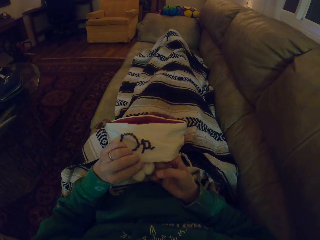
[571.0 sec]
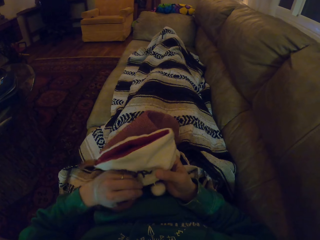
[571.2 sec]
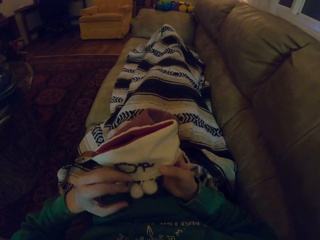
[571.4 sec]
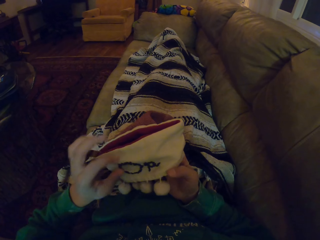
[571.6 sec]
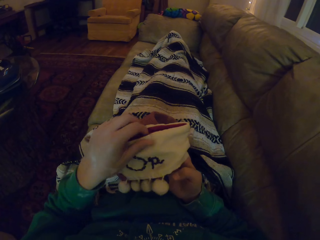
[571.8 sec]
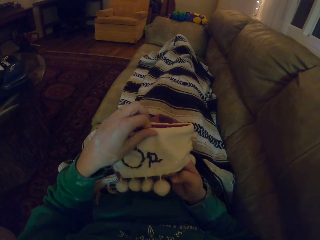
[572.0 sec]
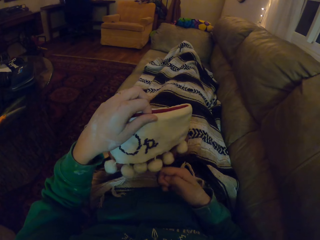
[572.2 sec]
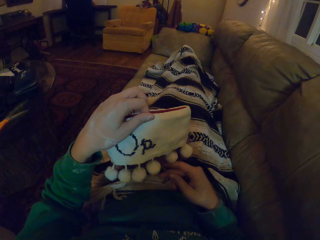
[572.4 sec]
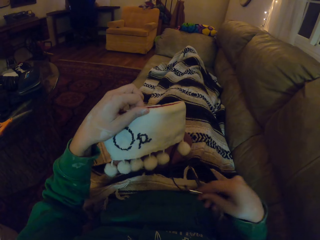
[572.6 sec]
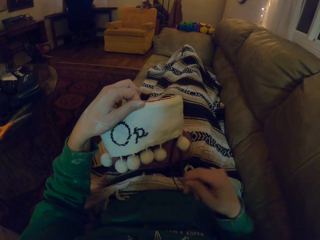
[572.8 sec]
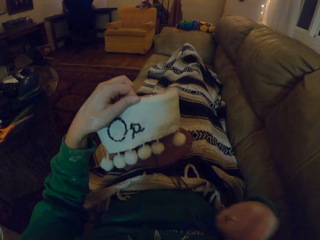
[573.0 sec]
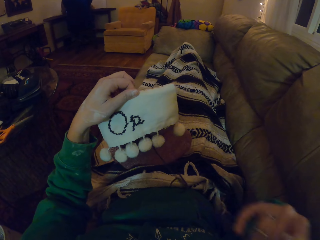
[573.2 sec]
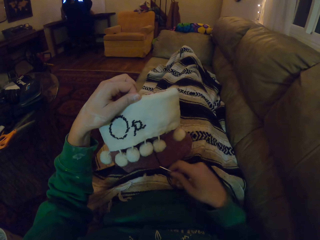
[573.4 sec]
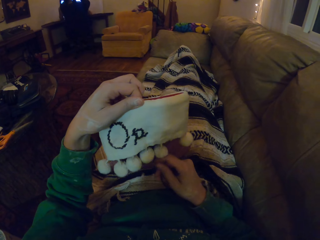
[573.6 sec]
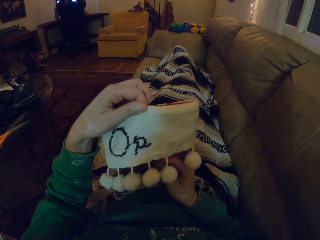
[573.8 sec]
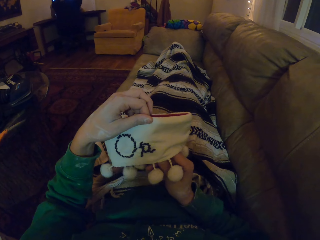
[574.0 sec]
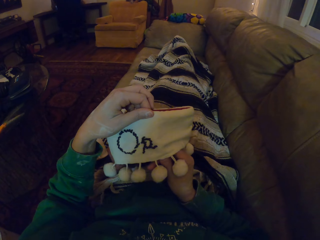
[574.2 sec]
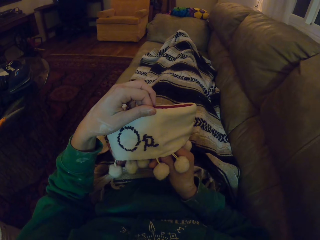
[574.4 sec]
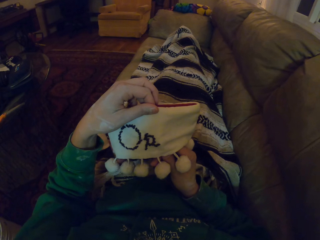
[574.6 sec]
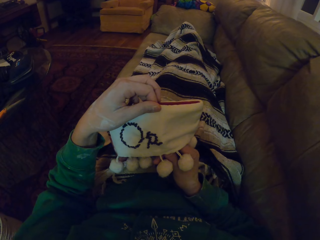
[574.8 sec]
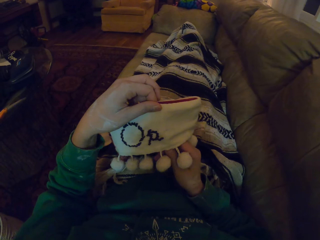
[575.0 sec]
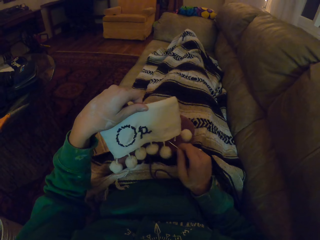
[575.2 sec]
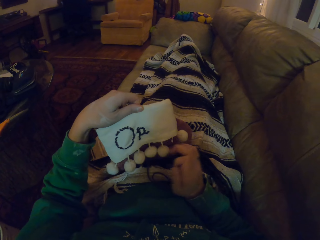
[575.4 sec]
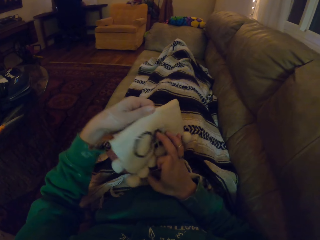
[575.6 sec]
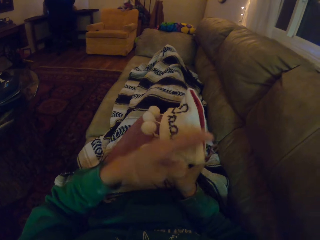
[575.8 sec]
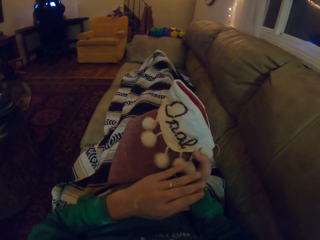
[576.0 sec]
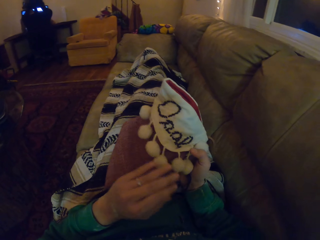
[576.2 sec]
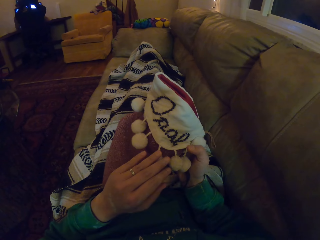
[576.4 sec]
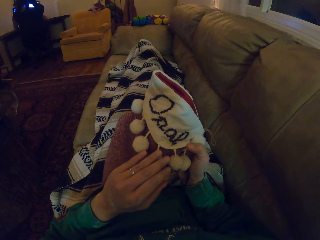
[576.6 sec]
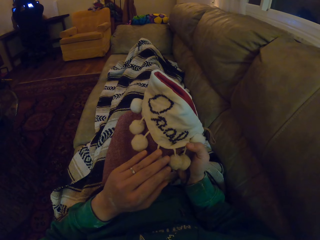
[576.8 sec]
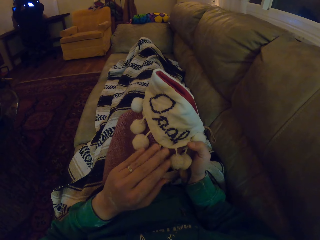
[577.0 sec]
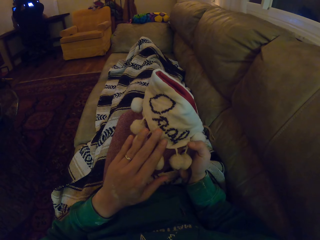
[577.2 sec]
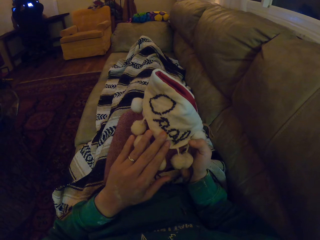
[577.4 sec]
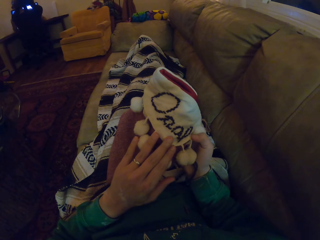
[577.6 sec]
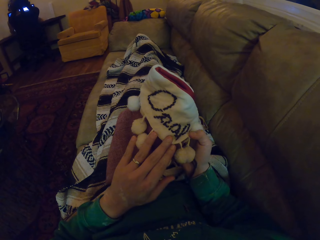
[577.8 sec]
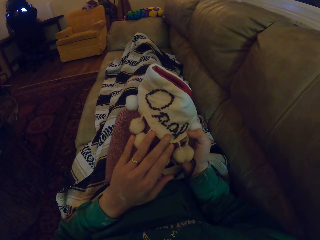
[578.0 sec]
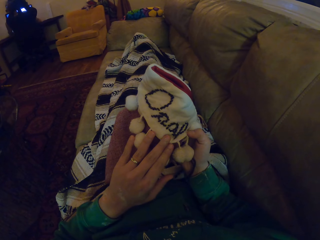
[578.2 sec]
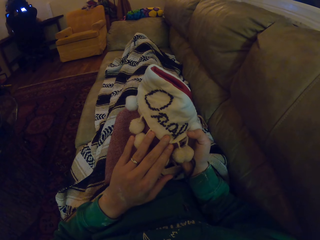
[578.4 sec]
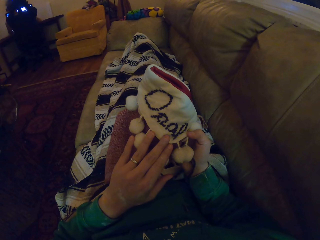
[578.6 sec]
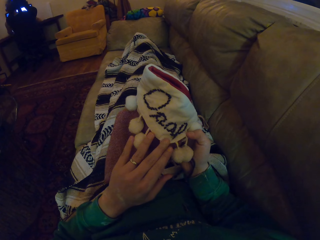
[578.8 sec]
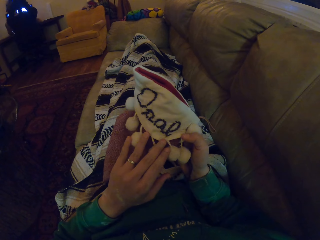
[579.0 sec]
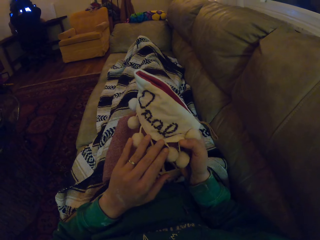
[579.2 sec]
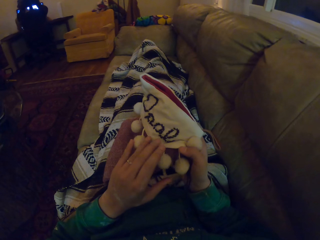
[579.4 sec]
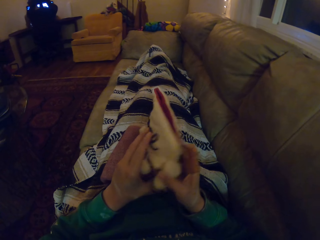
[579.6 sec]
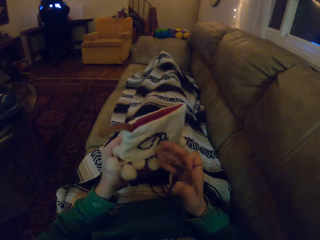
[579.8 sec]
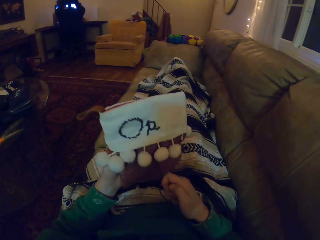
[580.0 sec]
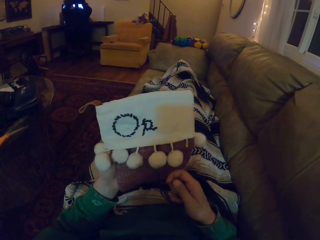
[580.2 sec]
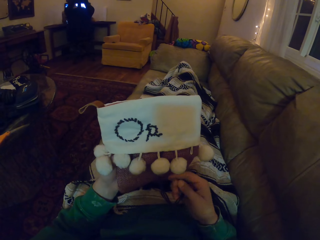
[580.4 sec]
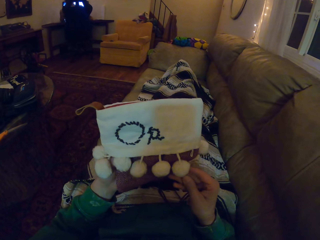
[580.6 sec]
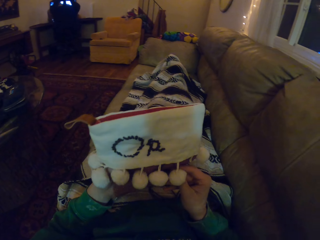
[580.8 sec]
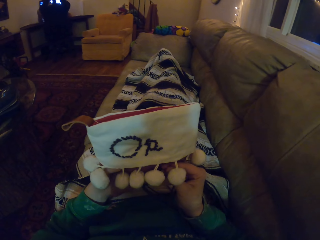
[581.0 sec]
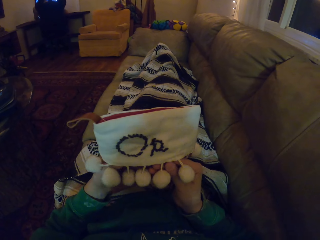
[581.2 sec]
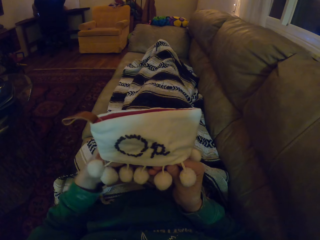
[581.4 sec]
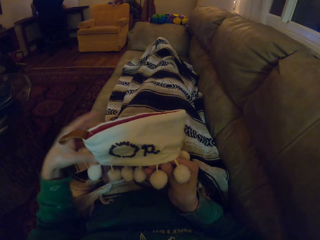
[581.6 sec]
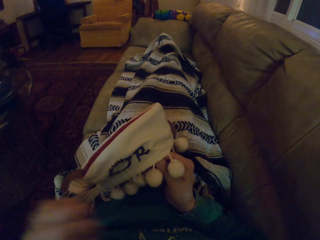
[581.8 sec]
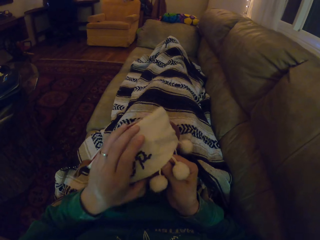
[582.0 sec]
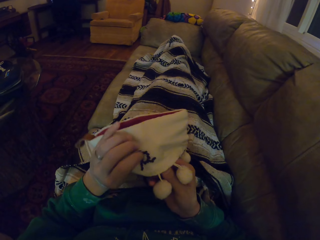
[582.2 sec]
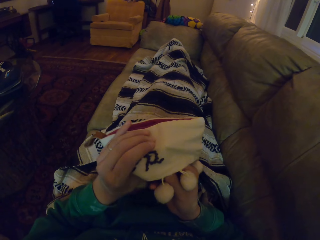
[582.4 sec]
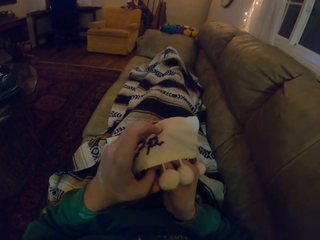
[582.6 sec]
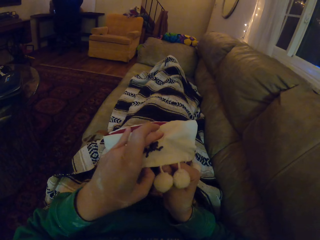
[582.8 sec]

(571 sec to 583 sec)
The camera wearer holds the garment. They adjust the thread. They knit the garment. They turn the garment. They stare at the fabric in the room. They turn the garment. They stare at the garment. They move the hand holding the garment.

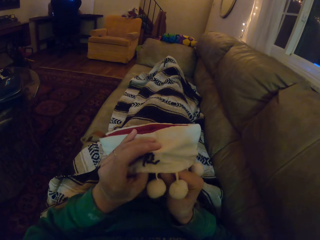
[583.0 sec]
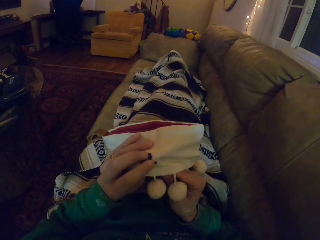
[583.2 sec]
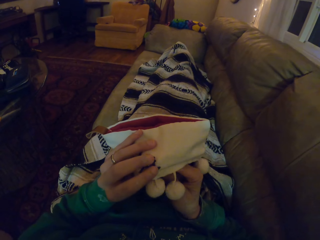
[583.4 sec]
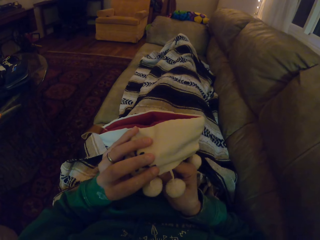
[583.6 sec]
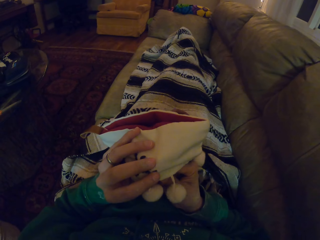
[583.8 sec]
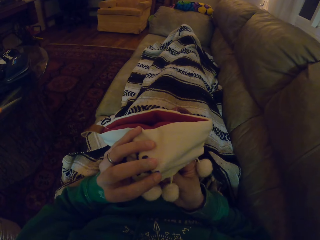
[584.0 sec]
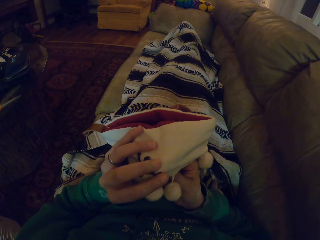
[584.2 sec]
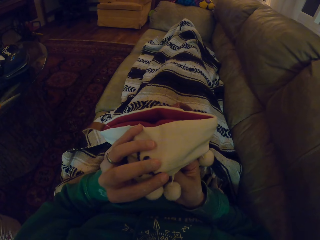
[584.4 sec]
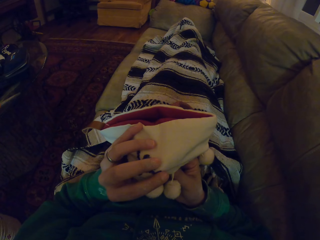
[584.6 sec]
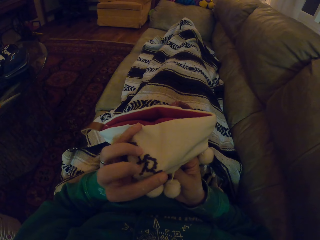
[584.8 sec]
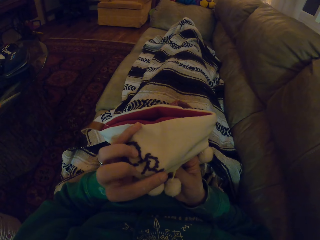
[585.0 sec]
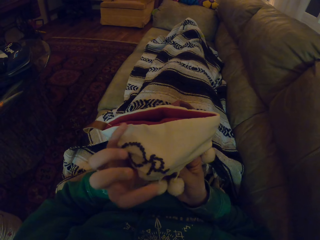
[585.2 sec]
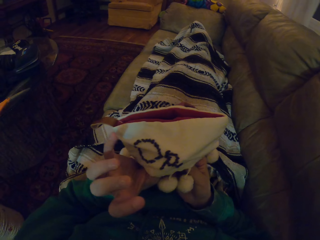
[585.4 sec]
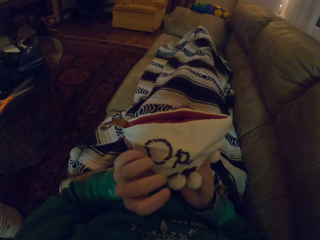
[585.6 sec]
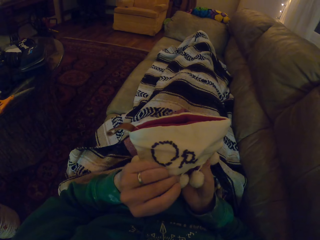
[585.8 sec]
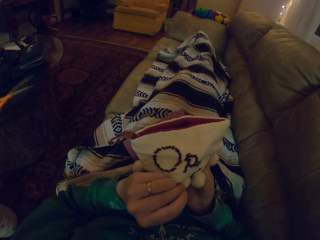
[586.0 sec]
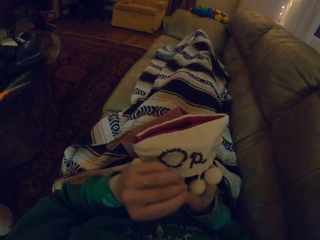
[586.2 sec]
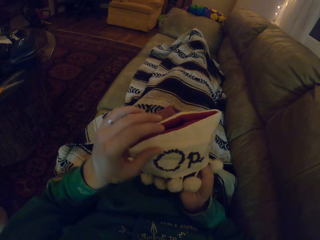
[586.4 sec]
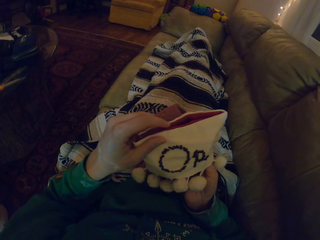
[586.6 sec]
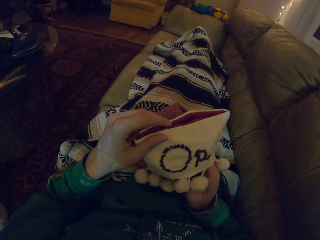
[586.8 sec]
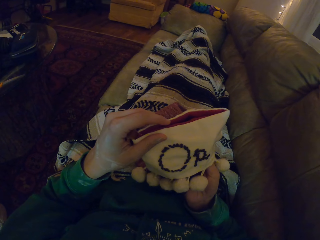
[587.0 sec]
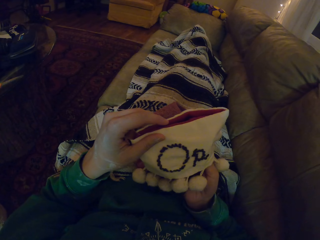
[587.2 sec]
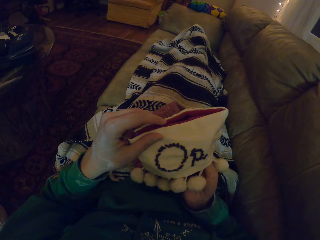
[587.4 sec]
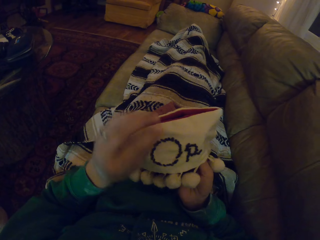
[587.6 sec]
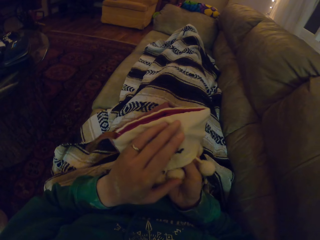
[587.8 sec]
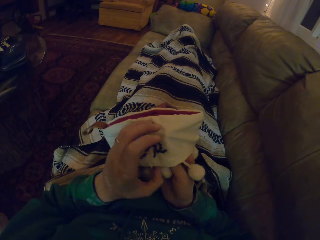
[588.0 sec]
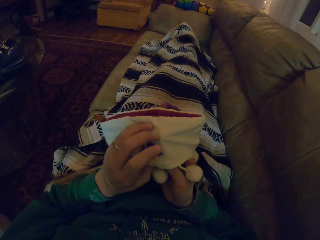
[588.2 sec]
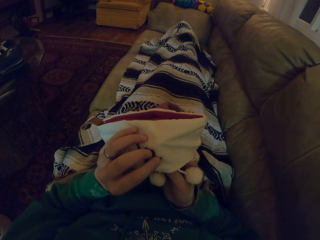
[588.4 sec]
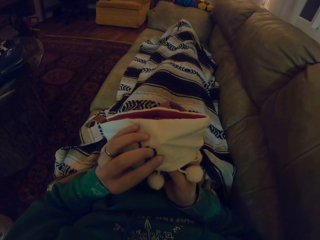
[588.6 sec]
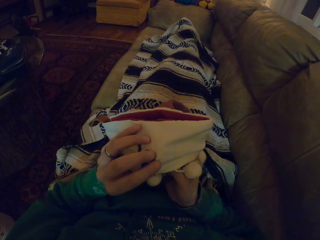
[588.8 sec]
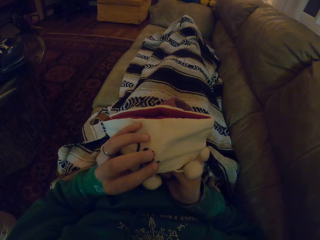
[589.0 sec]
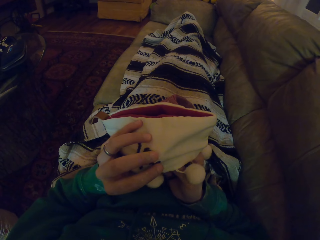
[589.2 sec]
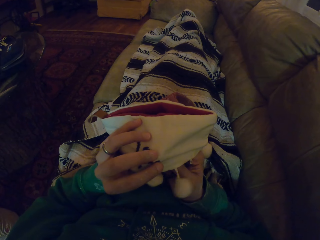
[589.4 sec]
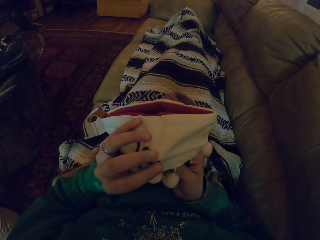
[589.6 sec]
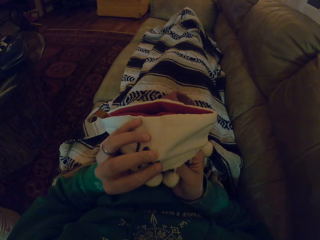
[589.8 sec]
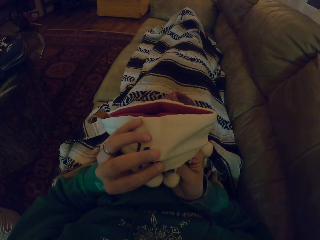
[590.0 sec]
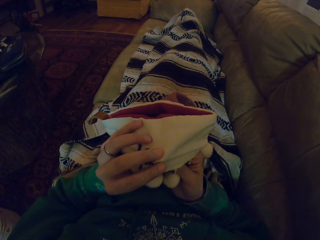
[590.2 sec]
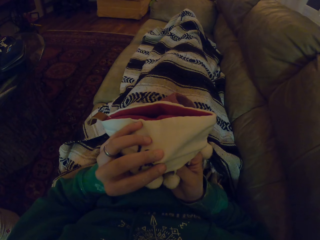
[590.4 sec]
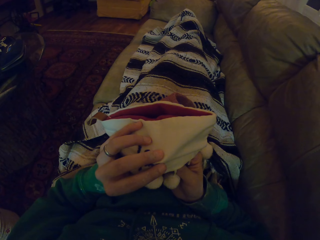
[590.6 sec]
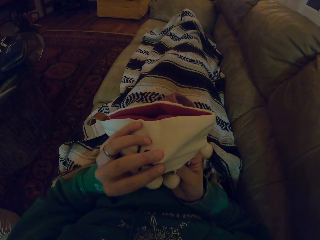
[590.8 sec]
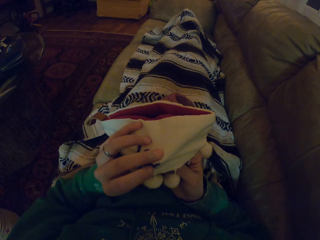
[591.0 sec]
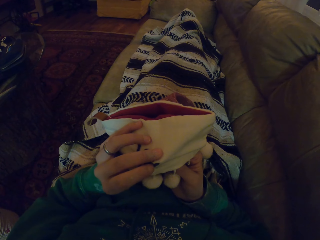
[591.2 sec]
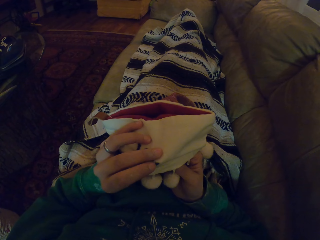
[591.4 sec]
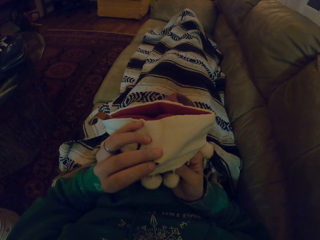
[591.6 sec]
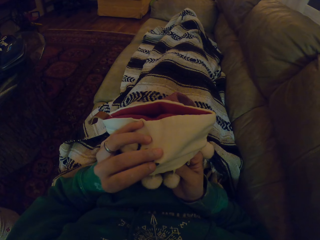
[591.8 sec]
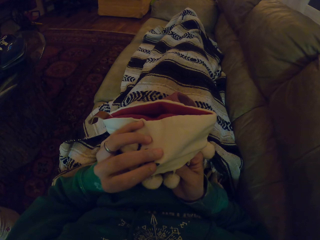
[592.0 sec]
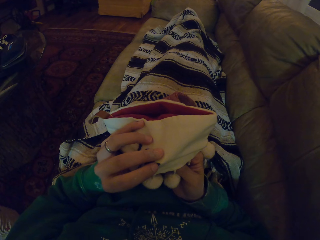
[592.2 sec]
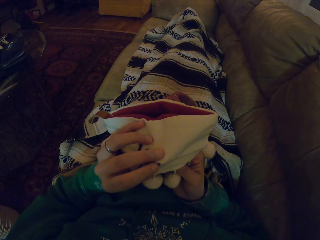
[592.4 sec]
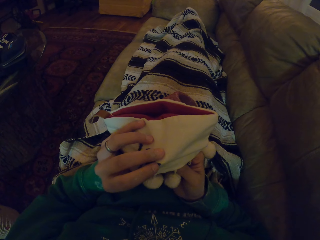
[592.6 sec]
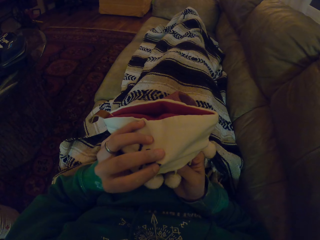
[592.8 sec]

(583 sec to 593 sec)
The camera wearer knits the garment. They stare at the garment. They knit the garment.
